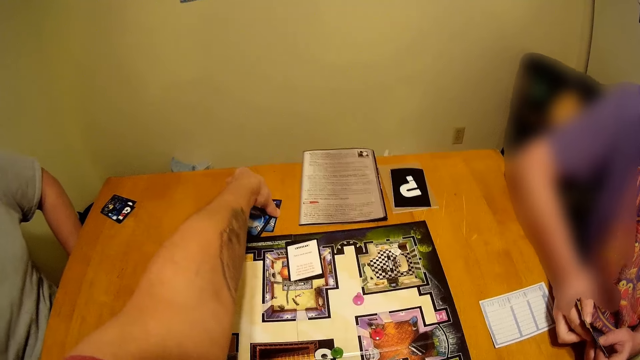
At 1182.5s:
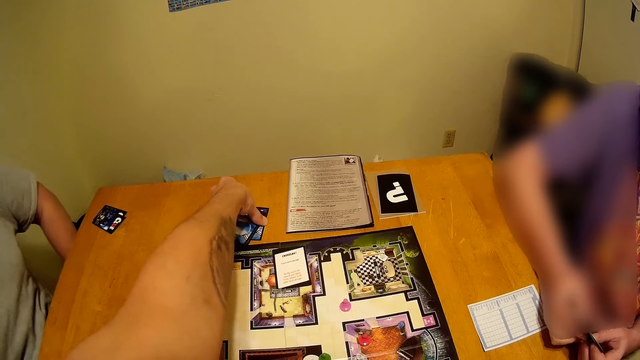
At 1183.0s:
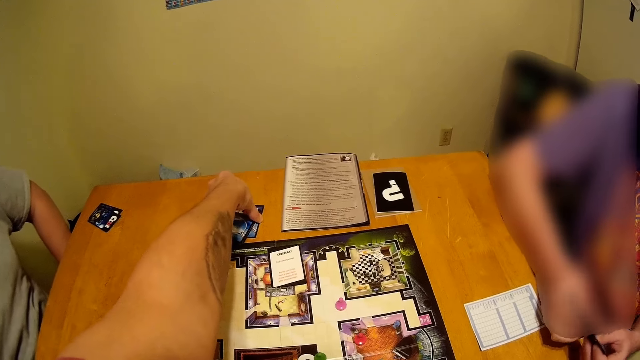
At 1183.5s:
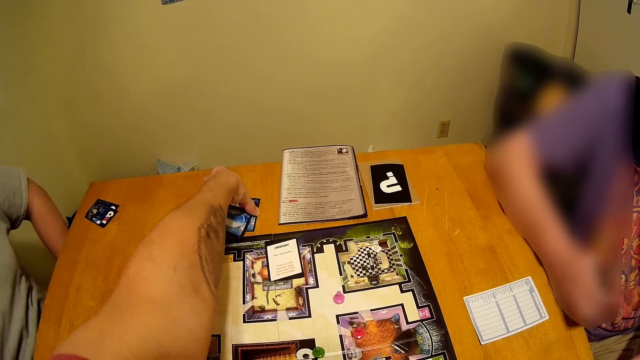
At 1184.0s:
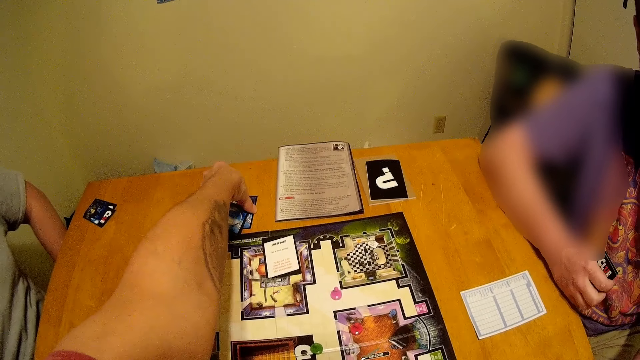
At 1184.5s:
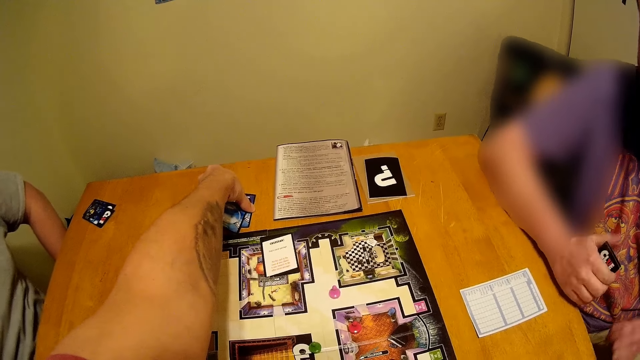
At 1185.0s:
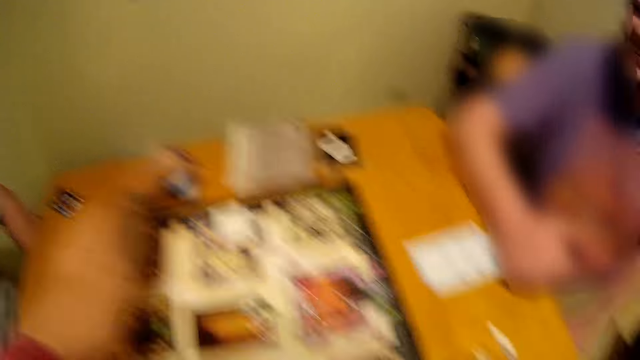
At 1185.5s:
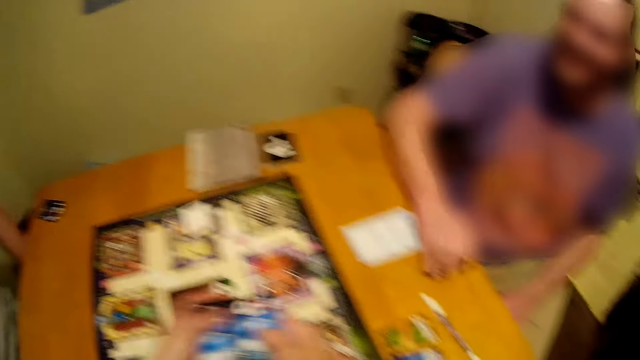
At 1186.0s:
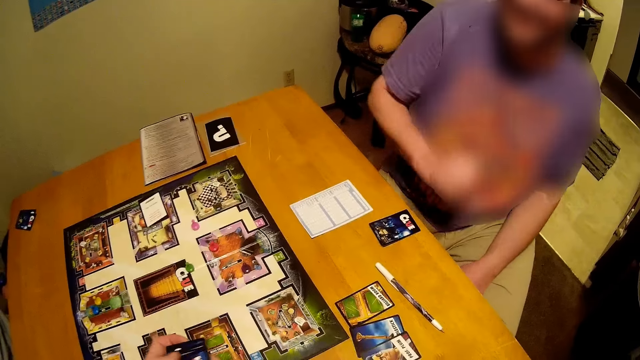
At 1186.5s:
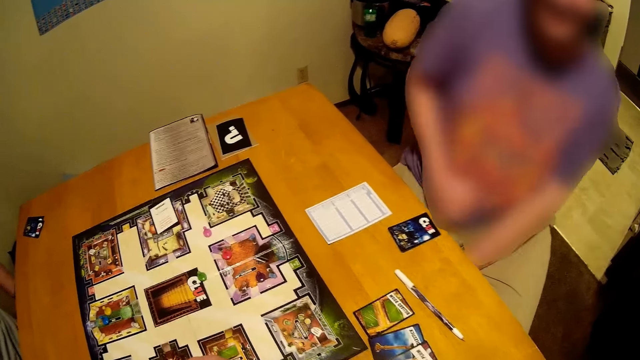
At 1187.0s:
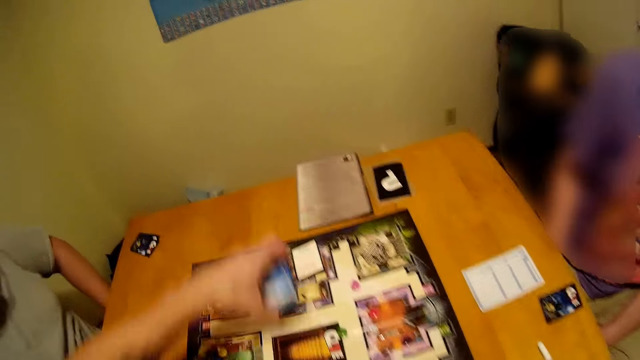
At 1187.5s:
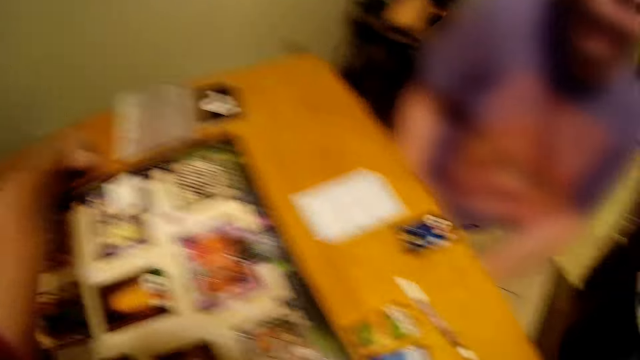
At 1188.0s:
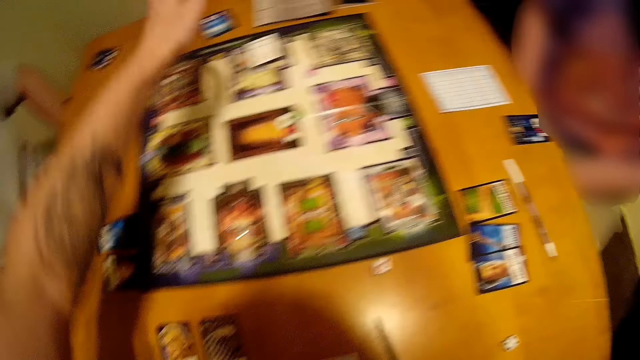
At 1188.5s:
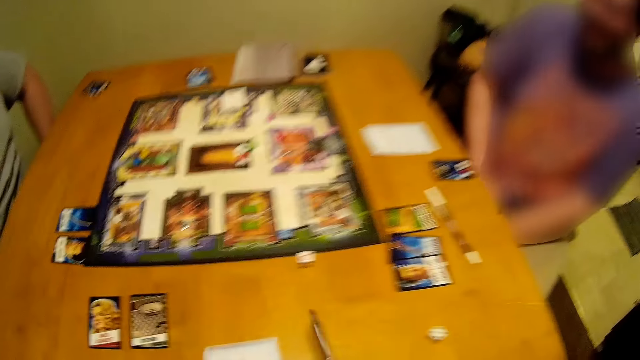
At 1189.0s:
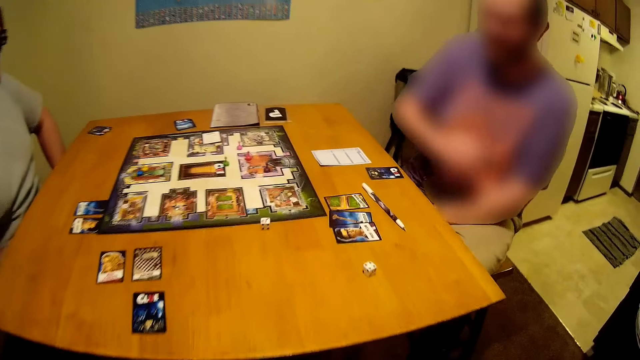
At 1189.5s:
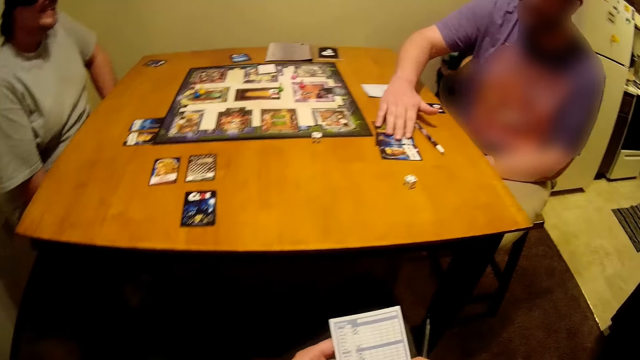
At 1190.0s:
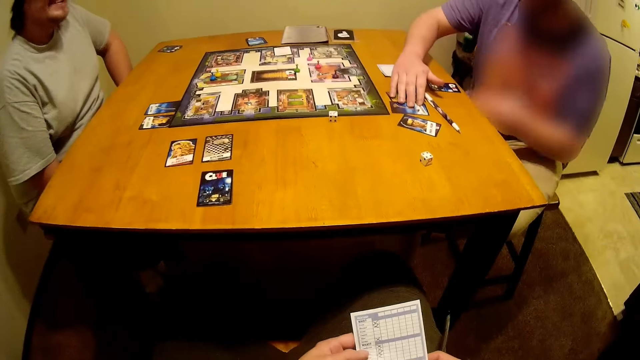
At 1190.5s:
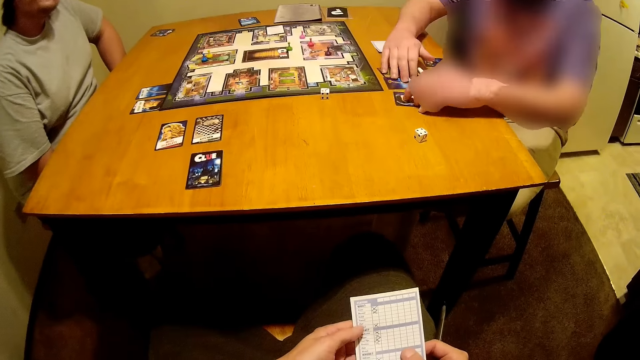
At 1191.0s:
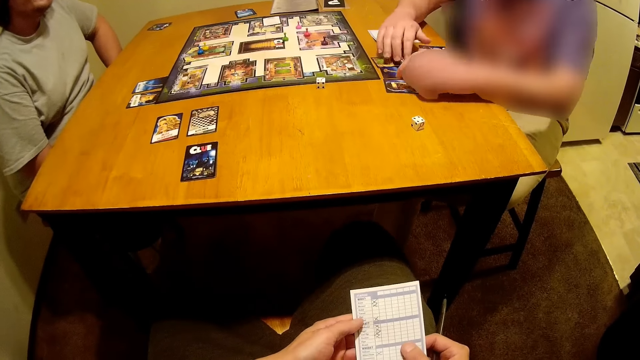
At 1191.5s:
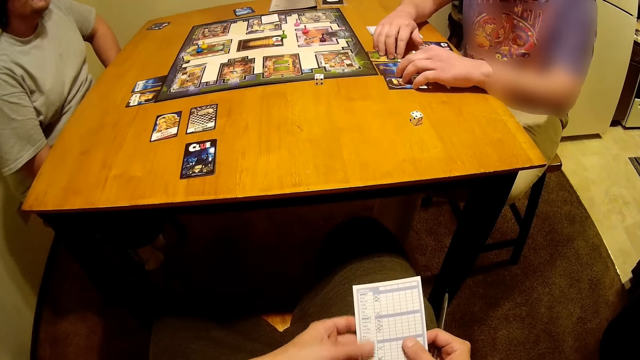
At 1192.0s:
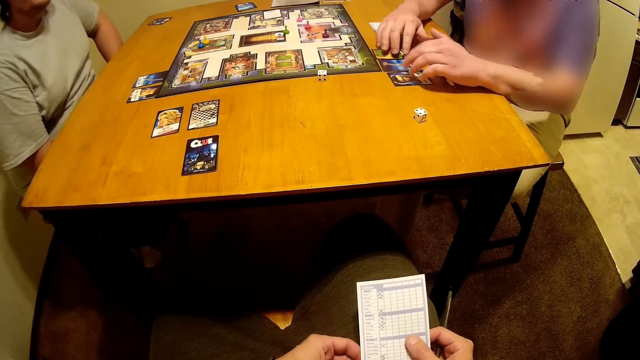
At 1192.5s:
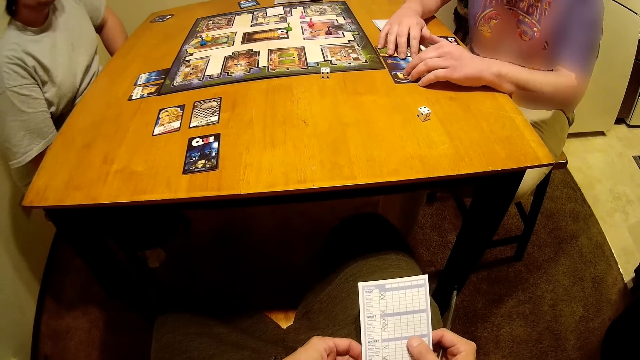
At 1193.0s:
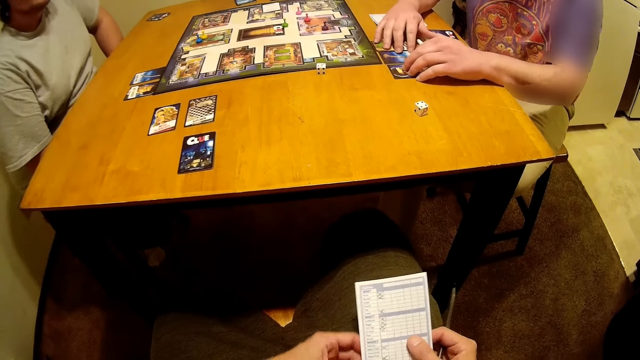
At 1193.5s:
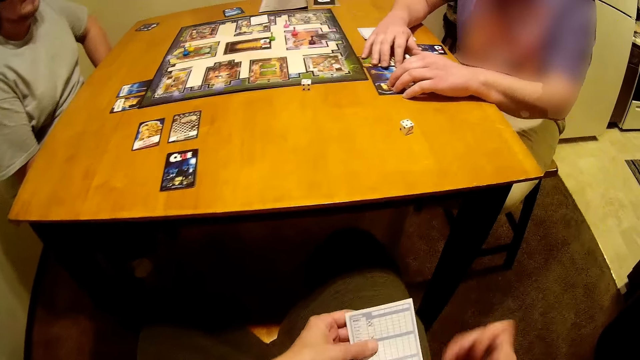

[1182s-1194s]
The camera wearer picks the cards on the table. A person puts a card on the table. The camera wearer puts a card on the table.

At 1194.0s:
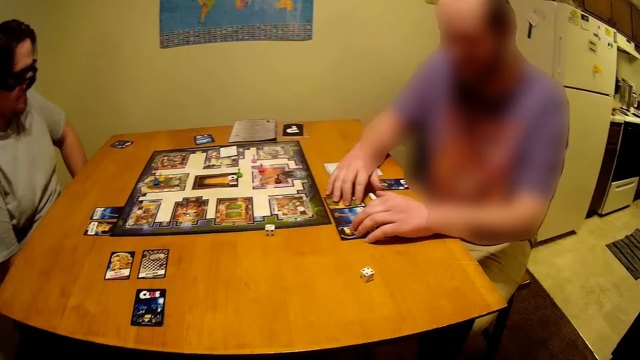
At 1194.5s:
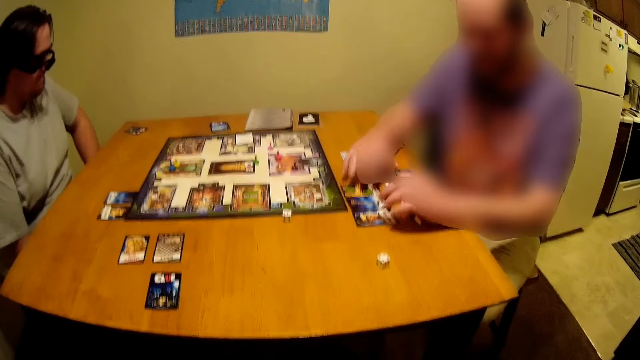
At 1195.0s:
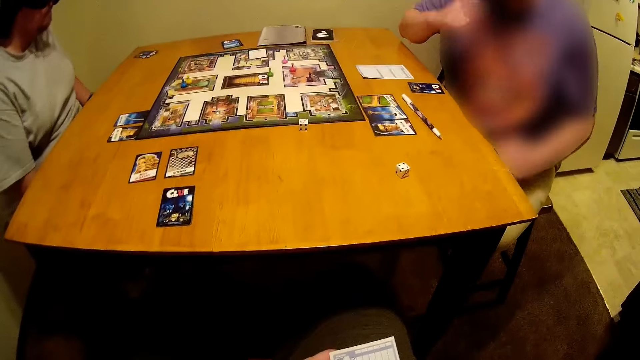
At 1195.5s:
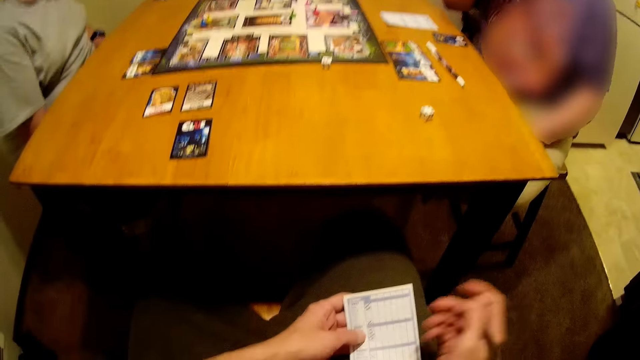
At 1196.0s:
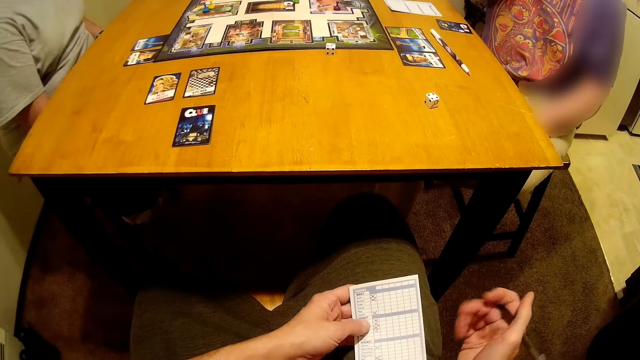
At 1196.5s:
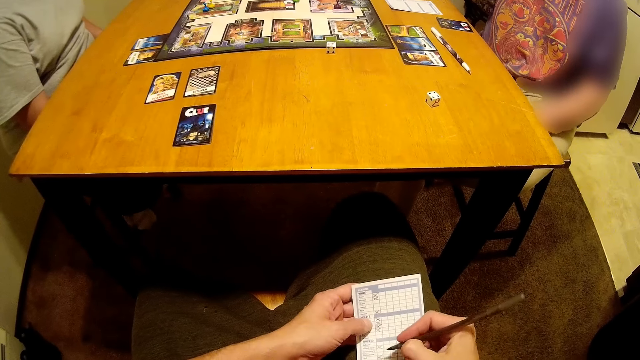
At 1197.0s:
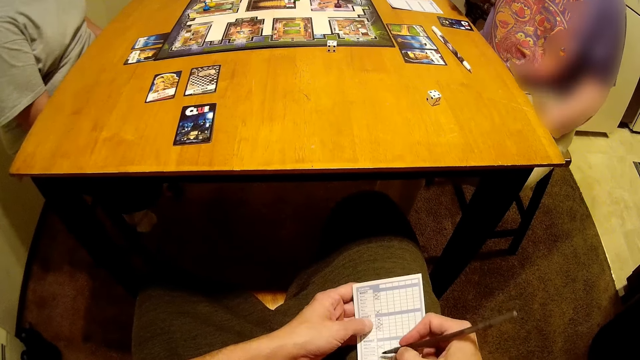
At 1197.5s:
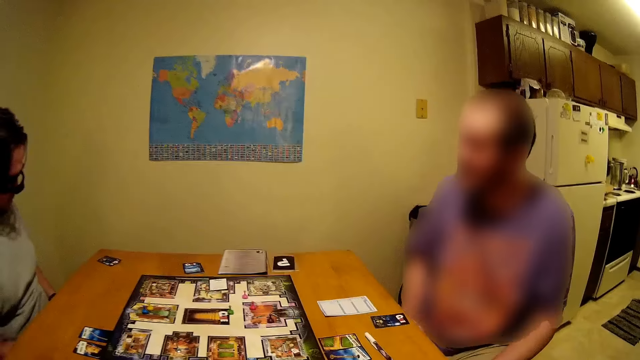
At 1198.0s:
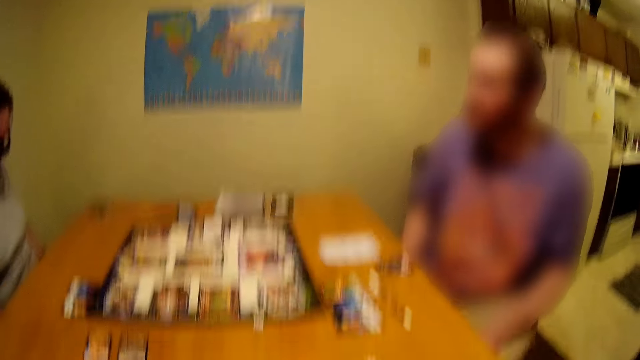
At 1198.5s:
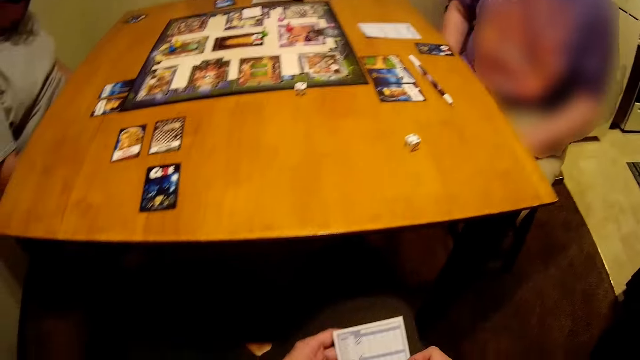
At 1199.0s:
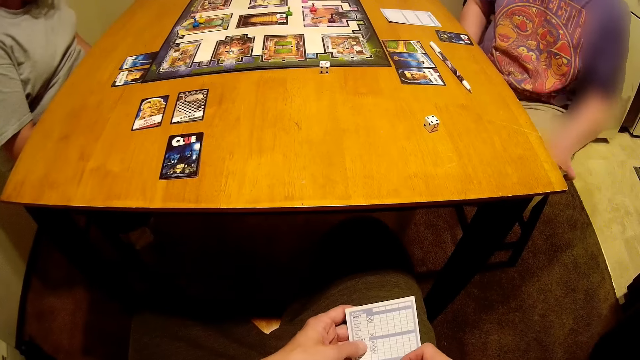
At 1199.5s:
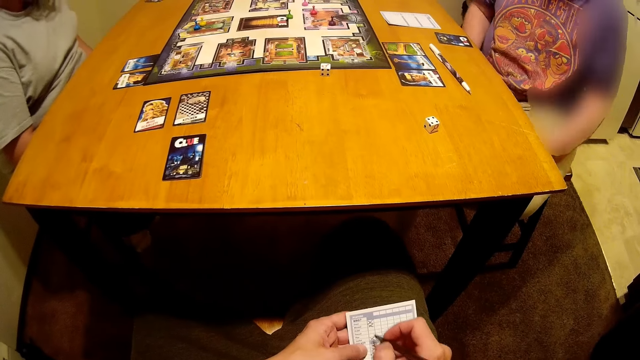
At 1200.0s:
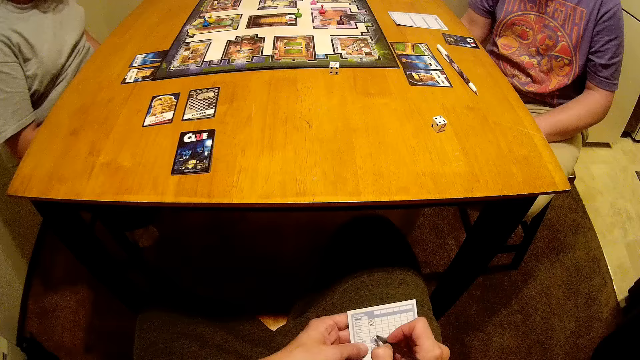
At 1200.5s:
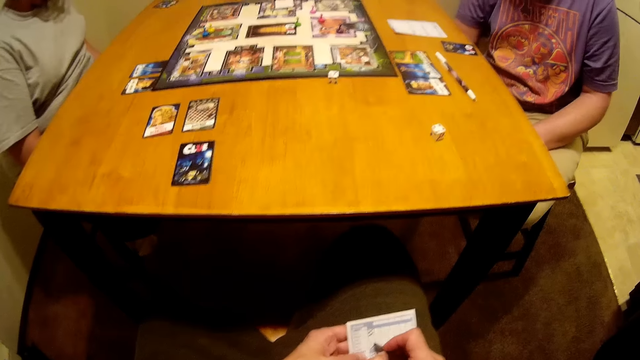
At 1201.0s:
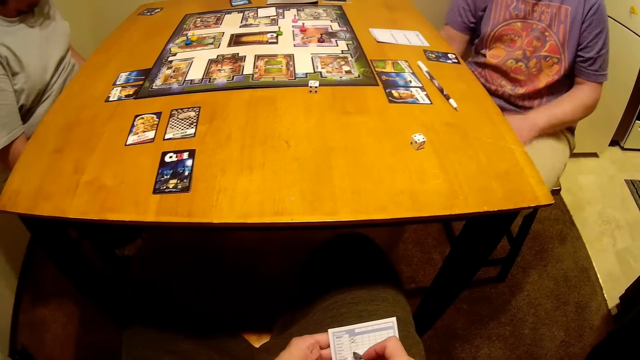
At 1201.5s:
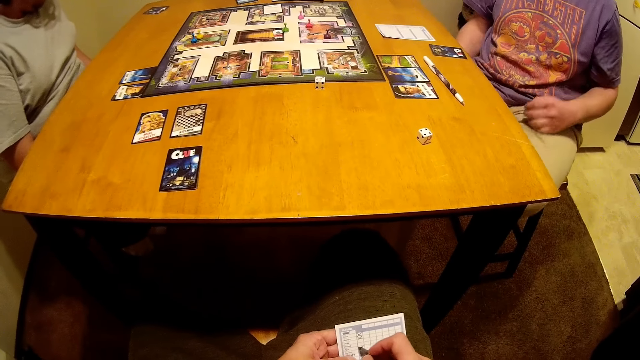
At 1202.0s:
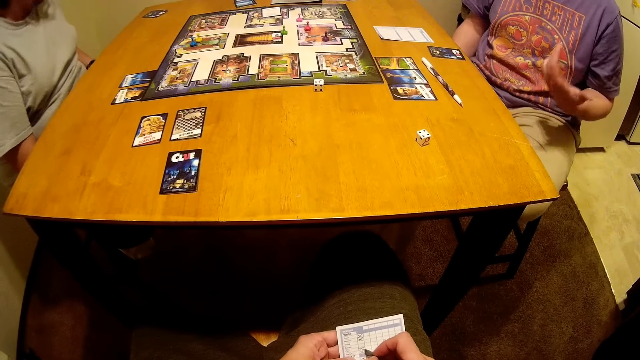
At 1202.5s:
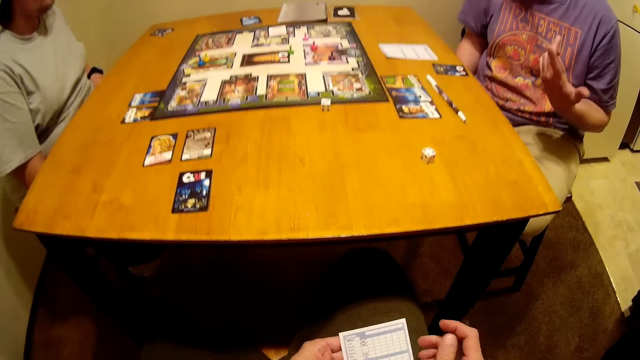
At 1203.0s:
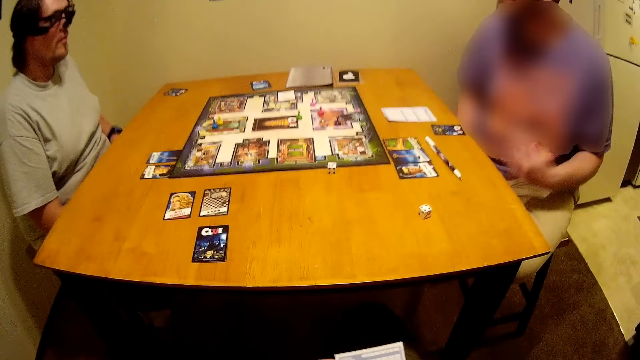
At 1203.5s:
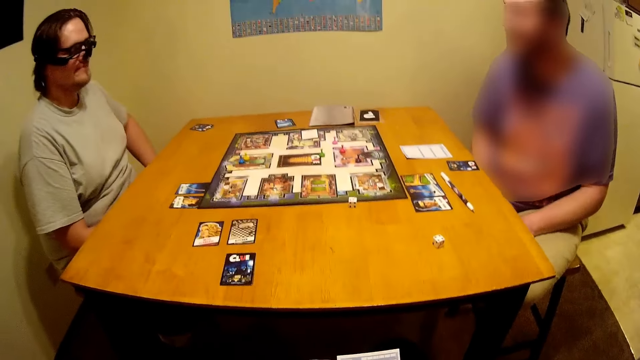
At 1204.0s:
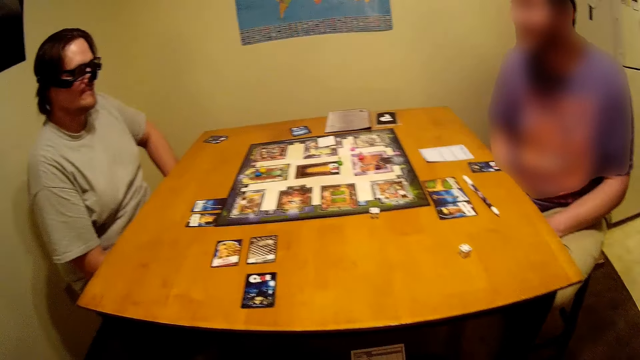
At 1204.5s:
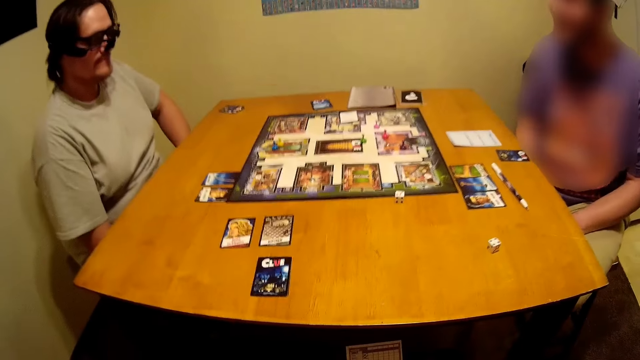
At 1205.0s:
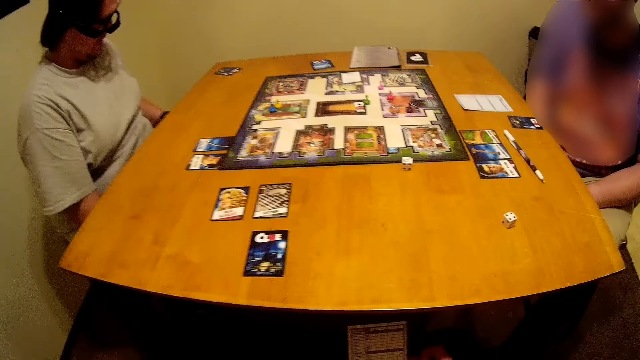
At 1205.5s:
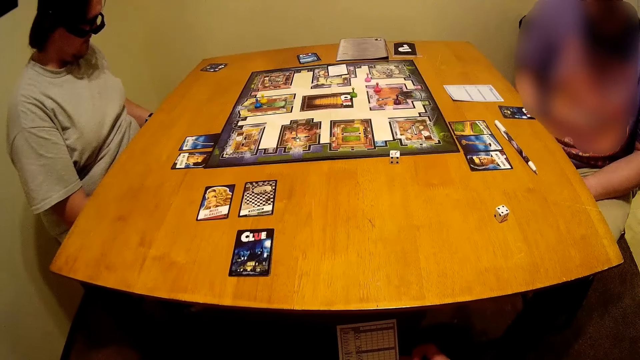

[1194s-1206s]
The camera wearer writes on the score card.
